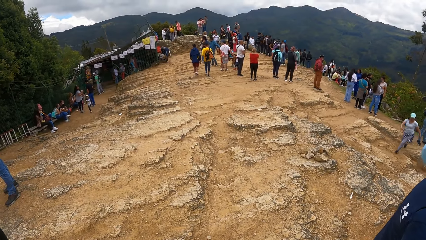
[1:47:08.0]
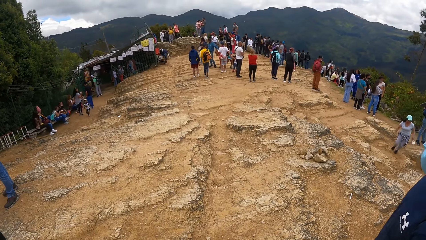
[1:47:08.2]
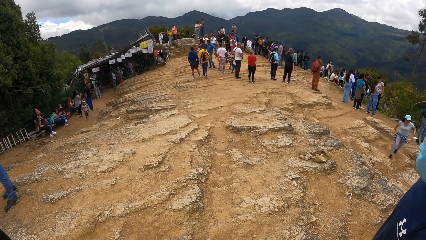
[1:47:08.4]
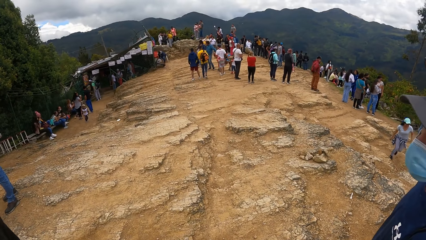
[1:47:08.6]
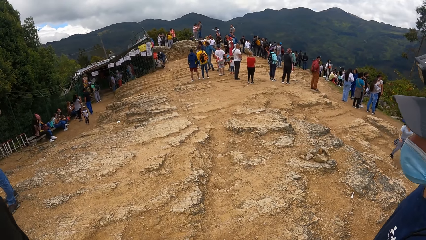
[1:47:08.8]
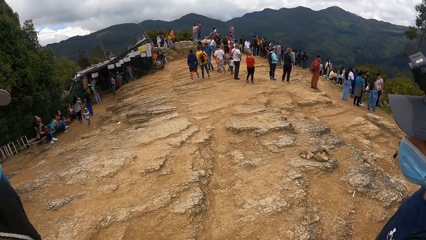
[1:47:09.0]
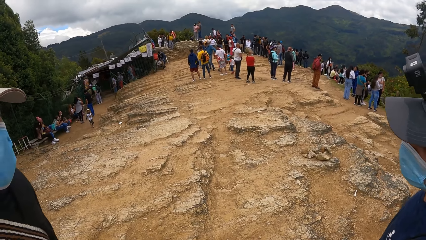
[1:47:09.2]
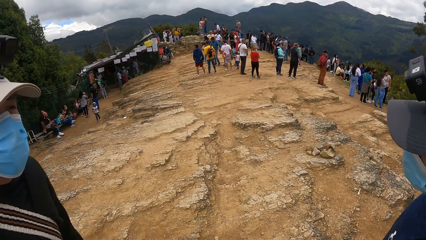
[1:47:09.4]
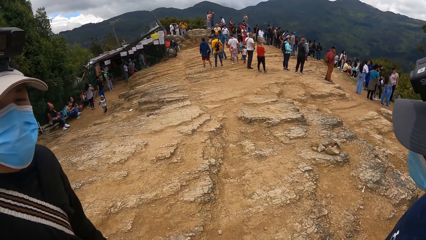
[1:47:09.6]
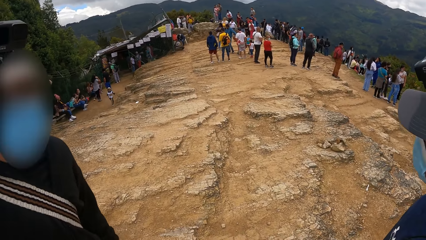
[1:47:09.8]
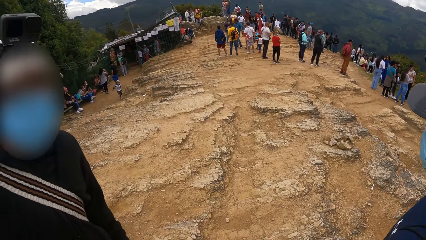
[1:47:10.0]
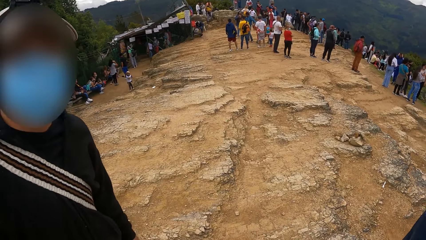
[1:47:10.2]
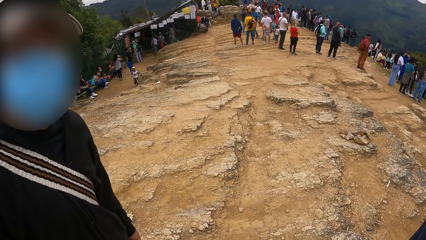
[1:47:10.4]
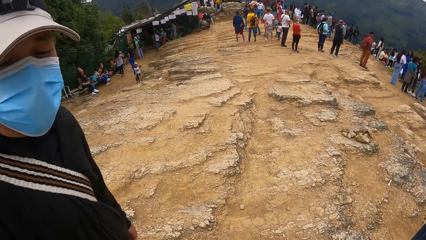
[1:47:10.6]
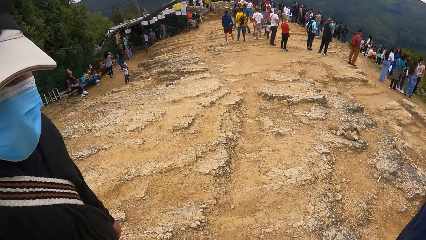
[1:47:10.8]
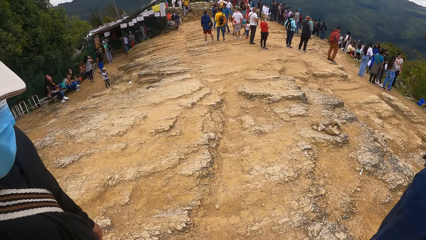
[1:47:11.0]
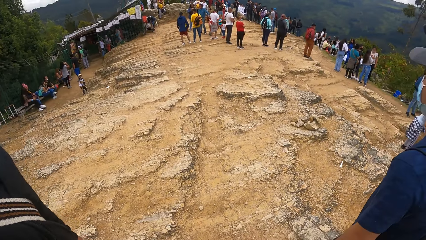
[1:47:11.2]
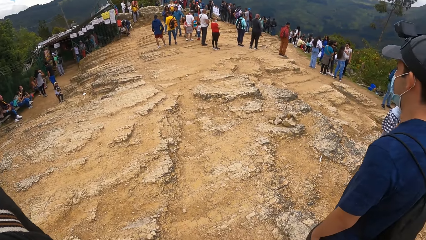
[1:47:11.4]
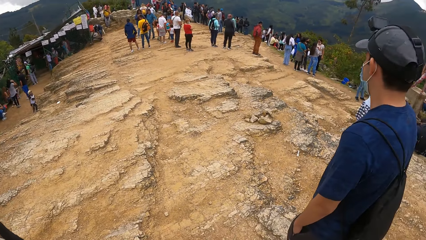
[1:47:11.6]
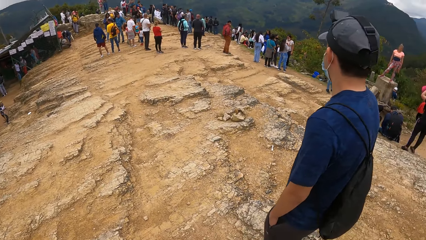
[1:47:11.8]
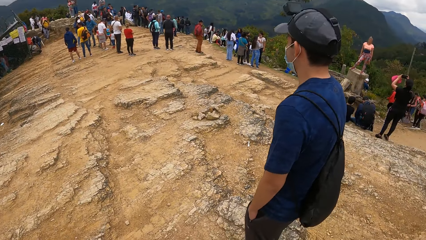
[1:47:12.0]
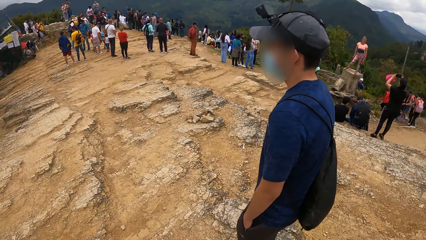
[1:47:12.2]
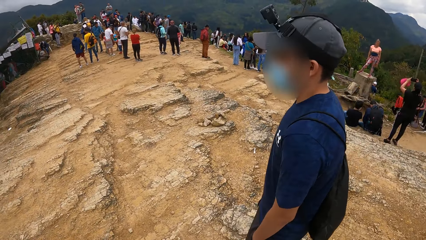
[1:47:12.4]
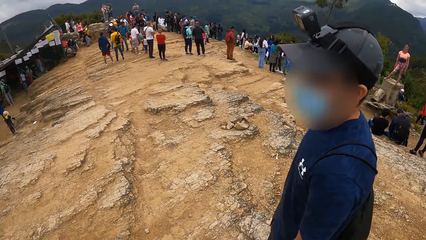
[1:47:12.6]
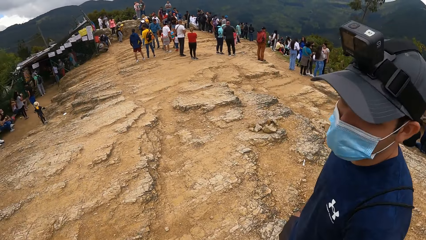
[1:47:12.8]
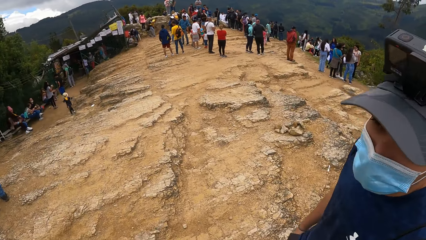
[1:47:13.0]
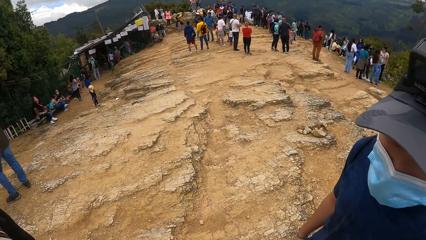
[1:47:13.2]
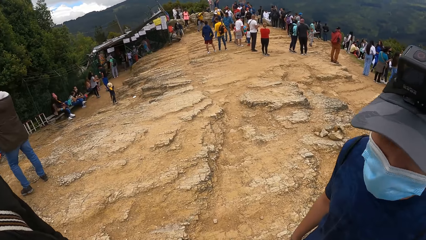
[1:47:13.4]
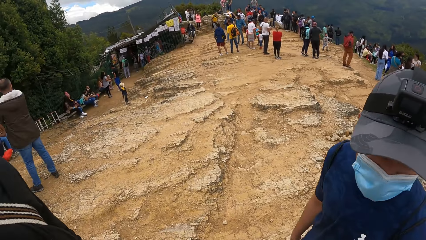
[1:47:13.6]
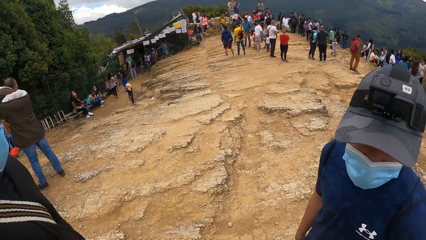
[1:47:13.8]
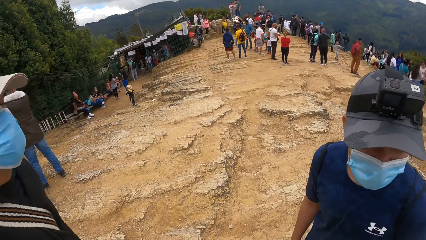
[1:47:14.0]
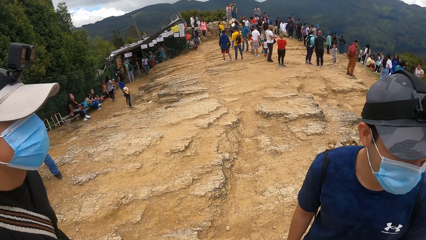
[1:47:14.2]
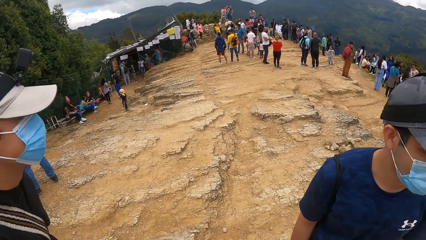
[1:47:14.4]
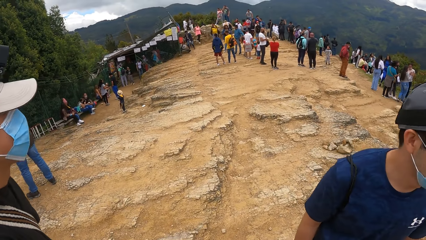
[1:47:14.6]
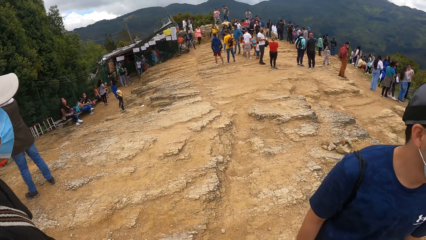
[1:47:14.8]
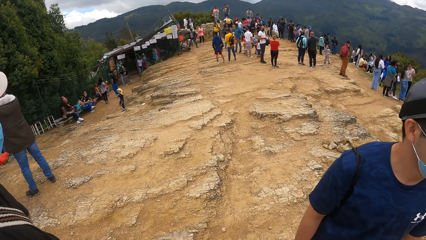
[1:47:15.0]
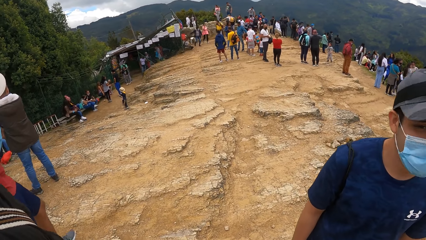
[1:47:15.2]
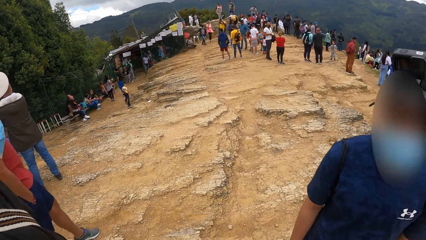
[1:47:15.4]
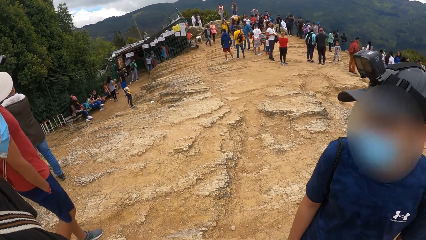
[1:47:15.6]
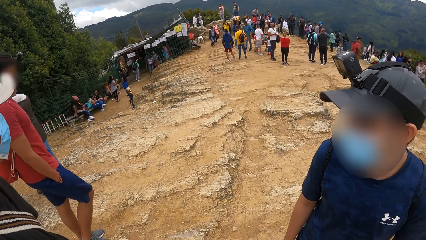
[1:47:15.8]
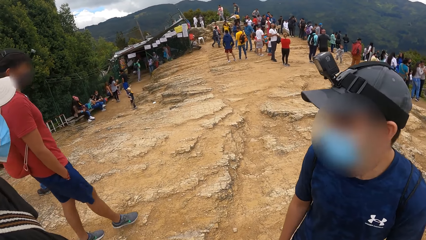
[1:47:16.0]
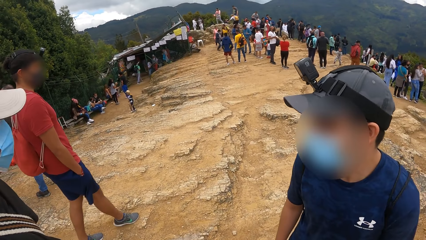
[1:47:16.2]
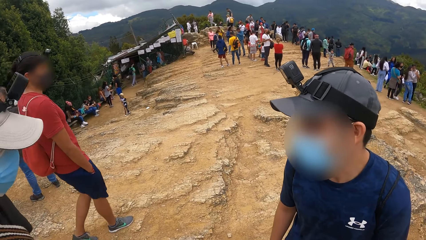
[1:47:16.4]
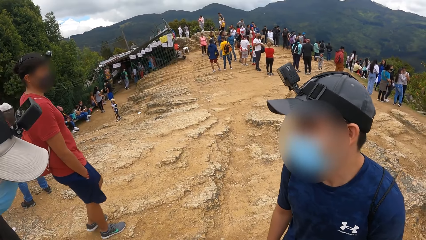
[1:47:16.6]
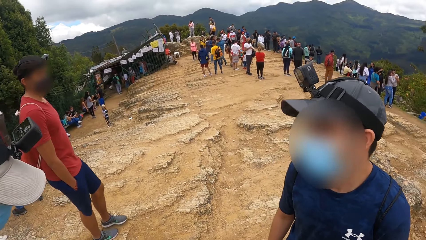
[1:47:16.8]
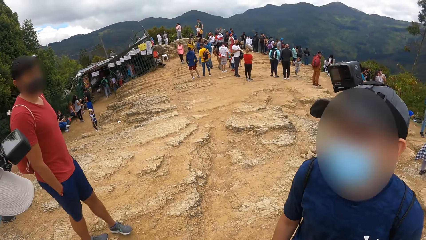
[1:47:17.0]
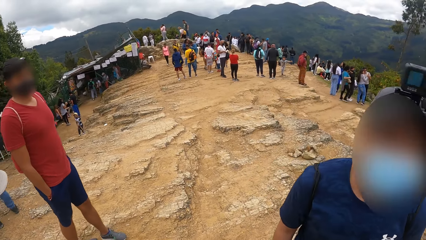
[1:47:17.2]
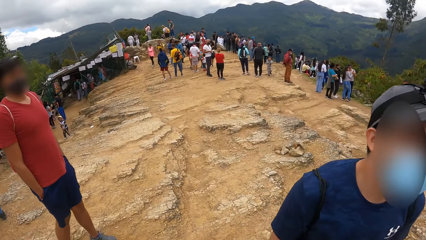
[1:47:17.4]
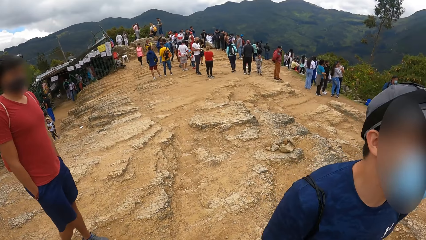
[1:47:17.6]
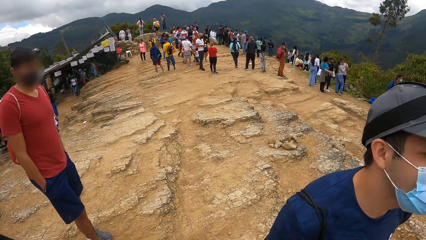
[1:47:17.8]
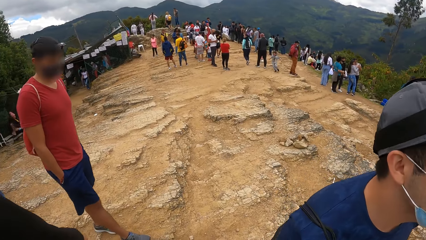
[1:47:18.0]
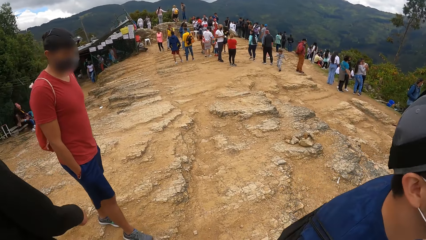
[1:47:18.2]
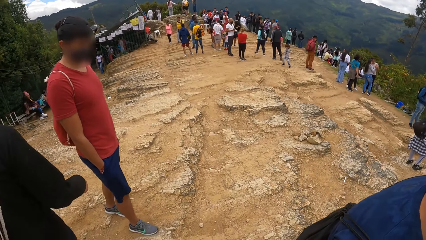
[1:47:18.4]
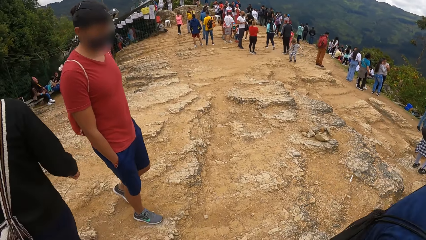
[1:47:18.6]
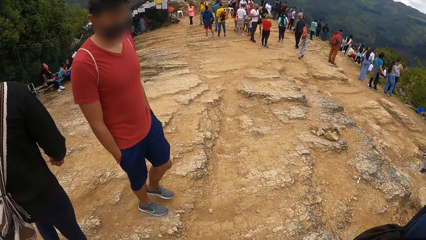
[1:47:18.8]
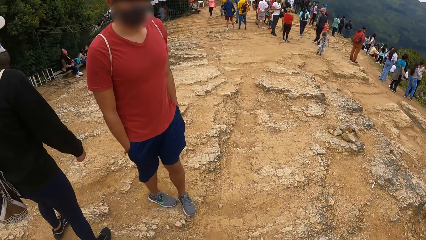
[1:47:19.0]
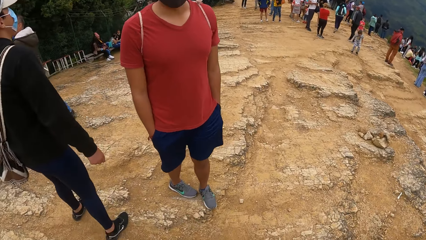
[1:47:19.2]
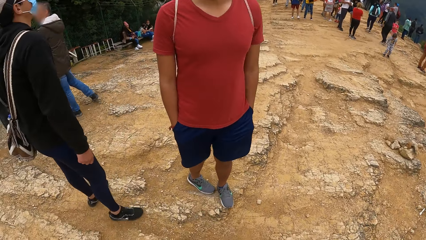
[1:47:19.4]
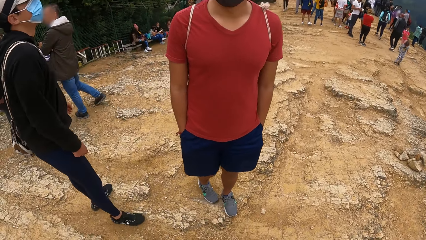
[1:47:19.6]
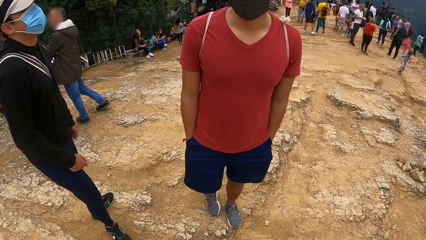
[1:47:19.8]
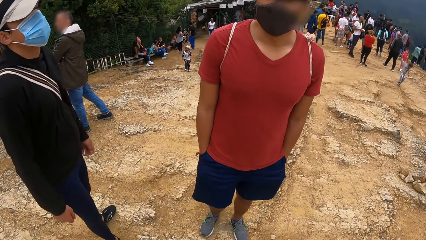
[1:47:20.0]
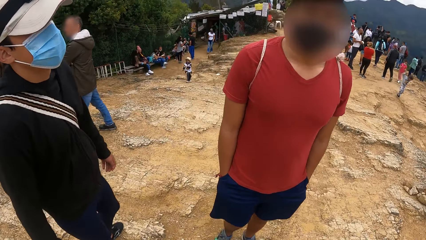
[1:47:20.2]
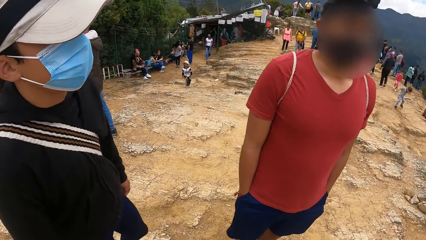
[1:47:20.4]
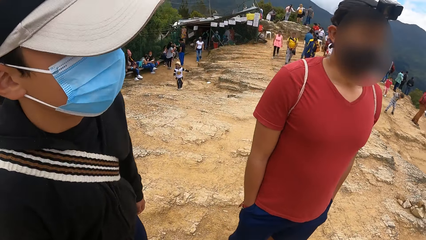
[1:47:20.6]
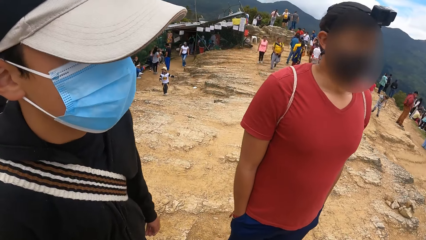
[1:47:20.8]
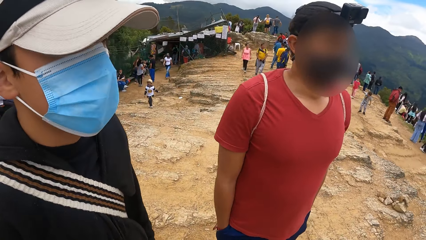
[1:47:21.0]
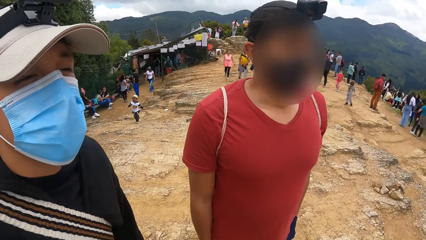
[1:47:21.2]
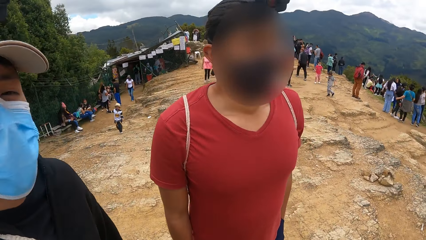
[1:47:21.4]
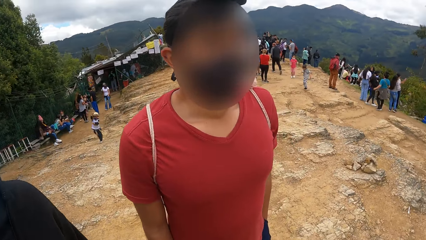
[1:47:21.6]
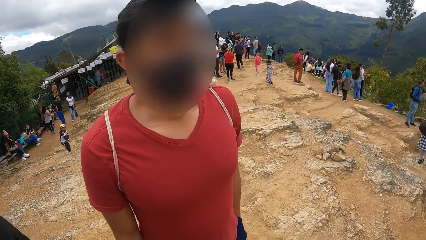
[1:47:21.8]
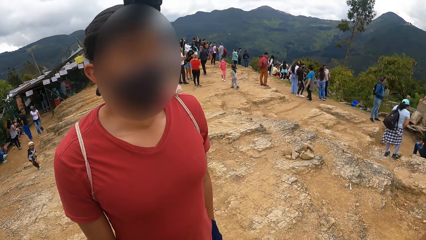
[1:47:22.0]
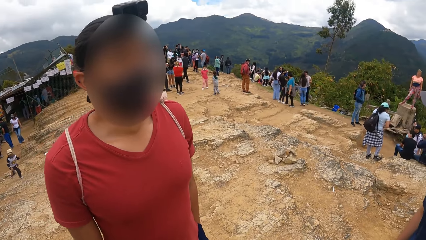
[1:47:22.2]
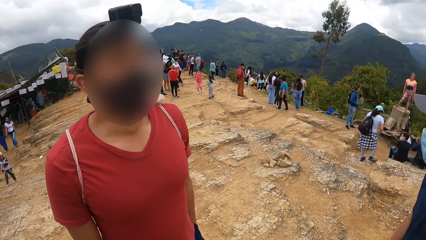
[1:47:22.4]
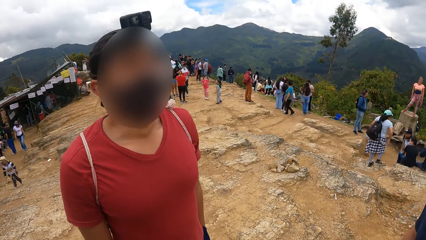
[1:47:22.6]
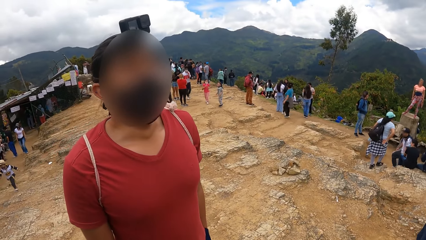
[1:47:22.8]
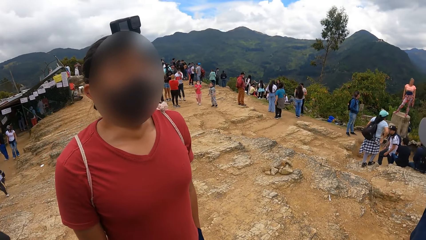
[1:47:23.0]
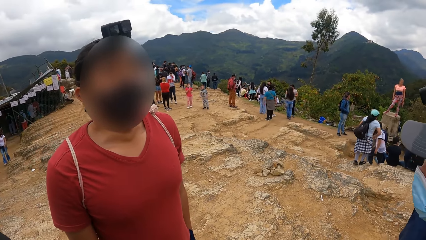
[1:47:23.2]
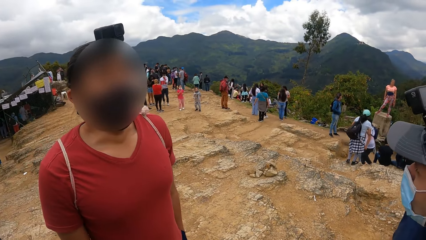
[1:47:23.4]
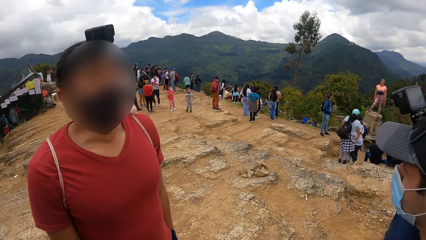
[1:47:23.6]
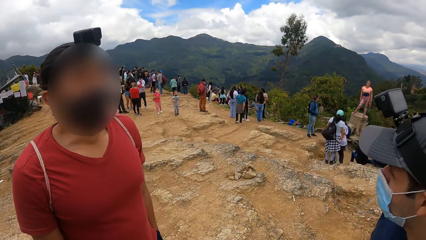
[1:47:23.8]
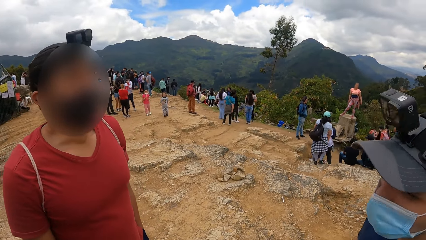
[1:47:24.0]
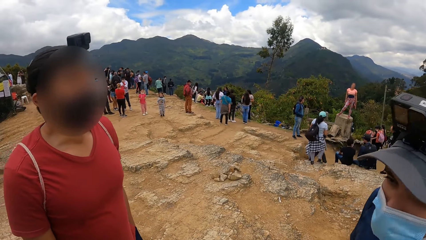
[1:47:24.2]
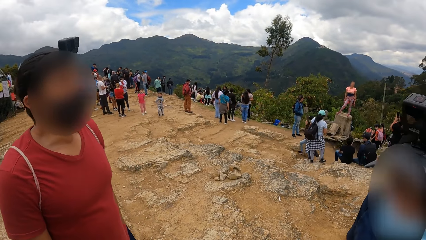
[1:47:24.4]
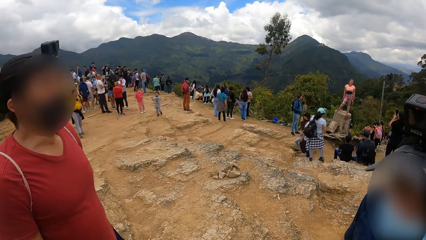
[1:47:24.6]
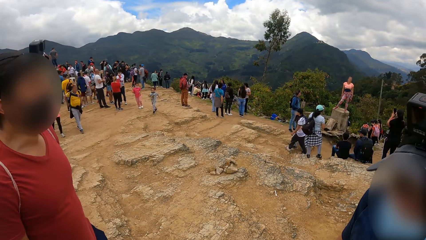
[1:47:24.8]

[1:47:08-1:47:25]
The camera wearer converses with colleagues. They interact with a man, another man and a third man.
